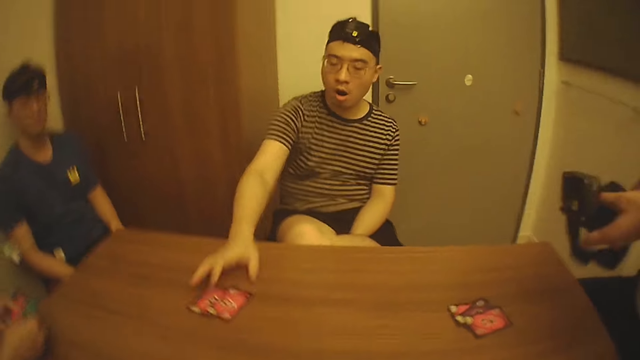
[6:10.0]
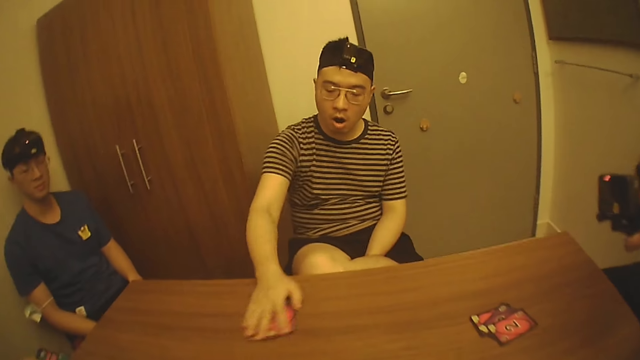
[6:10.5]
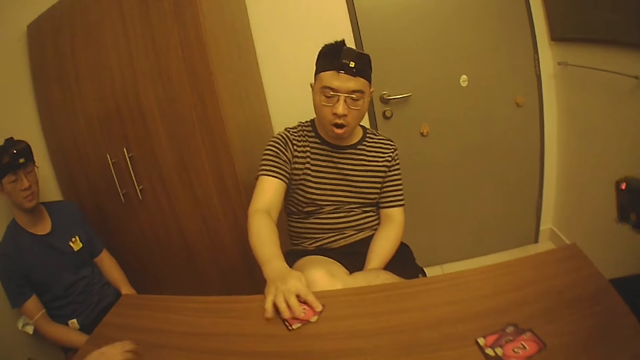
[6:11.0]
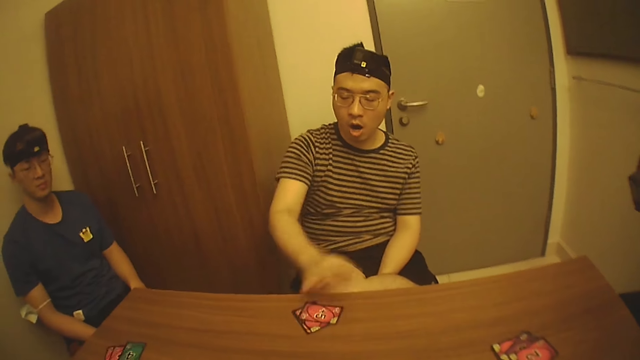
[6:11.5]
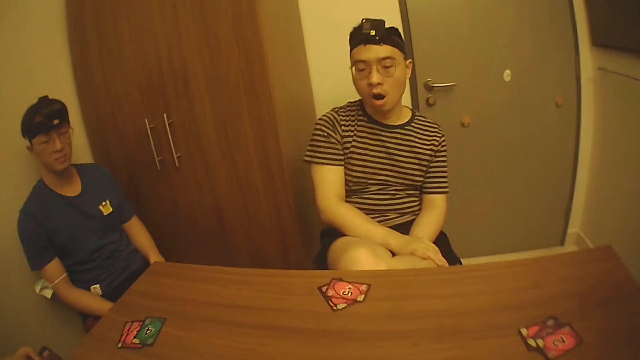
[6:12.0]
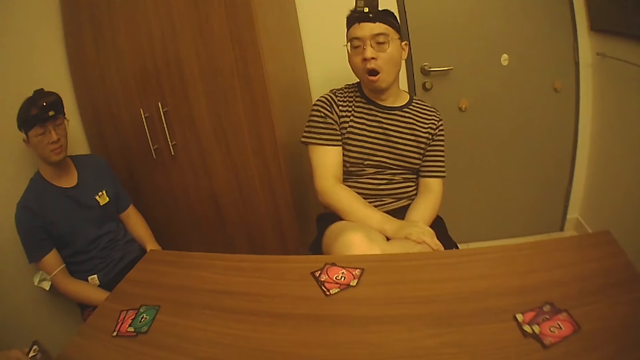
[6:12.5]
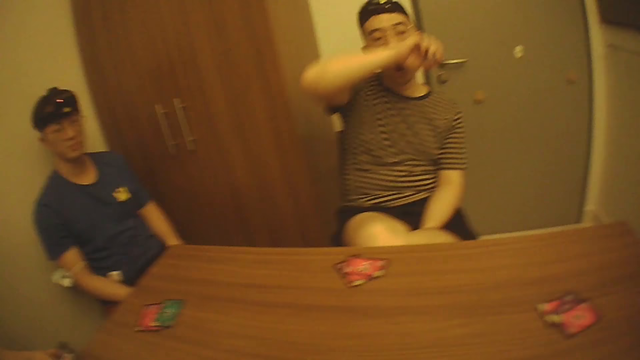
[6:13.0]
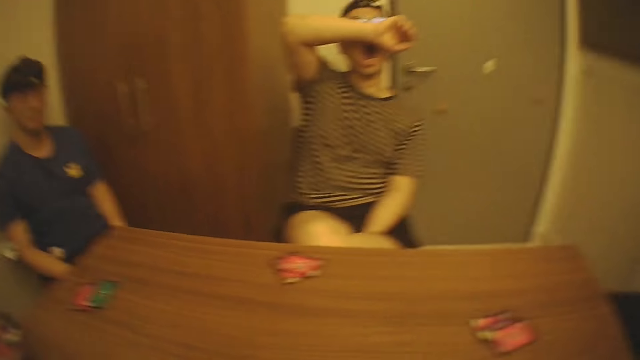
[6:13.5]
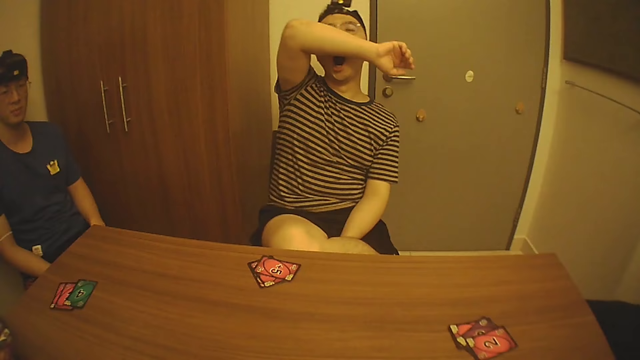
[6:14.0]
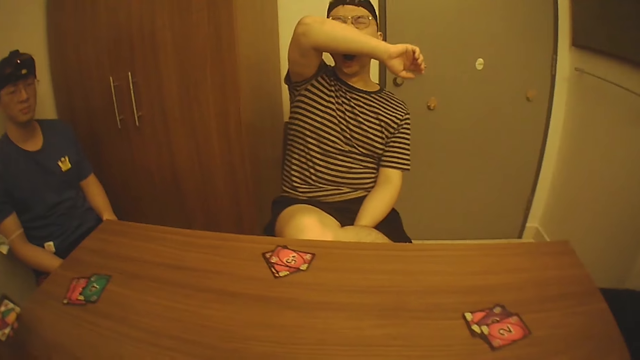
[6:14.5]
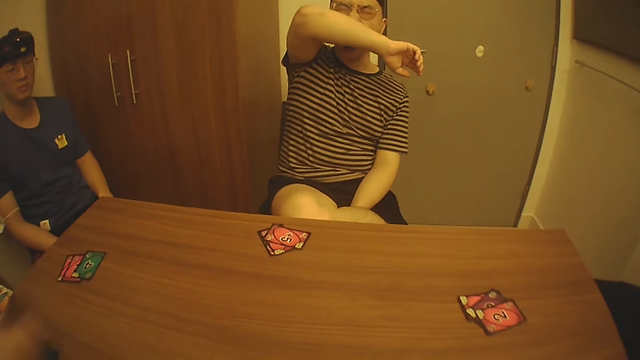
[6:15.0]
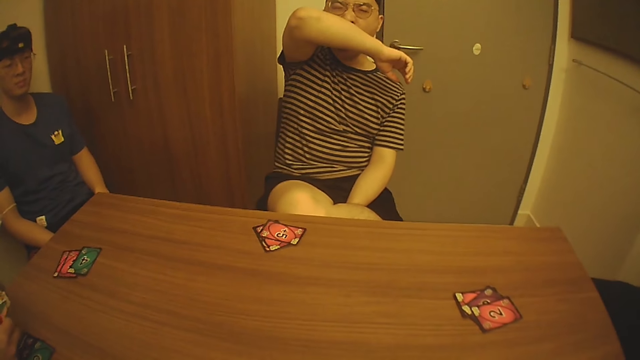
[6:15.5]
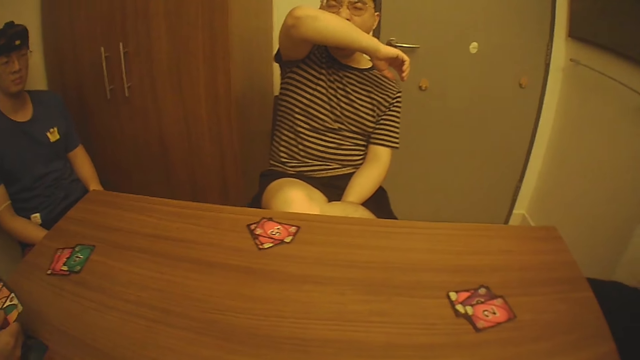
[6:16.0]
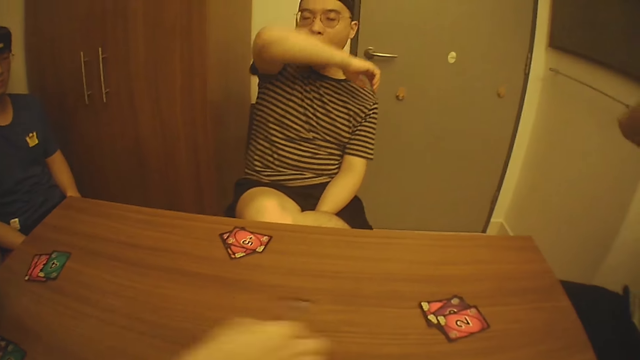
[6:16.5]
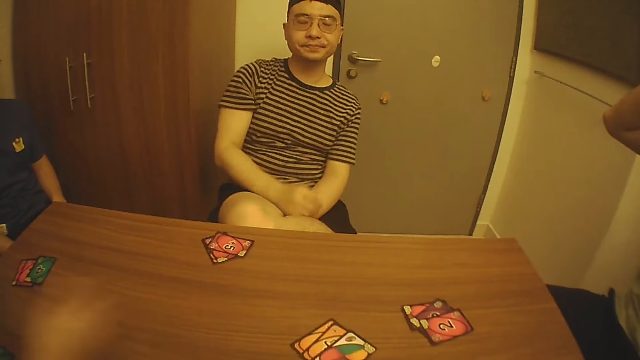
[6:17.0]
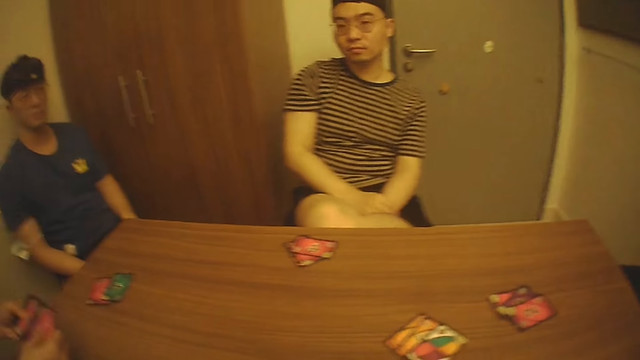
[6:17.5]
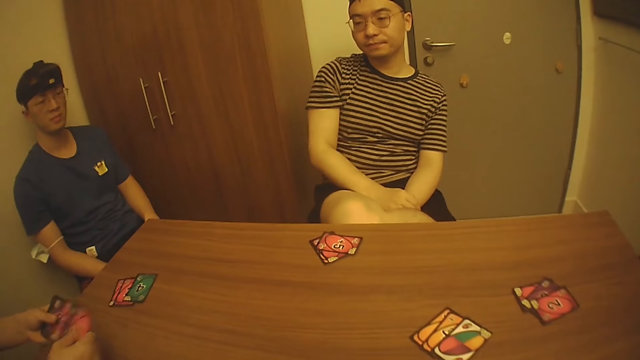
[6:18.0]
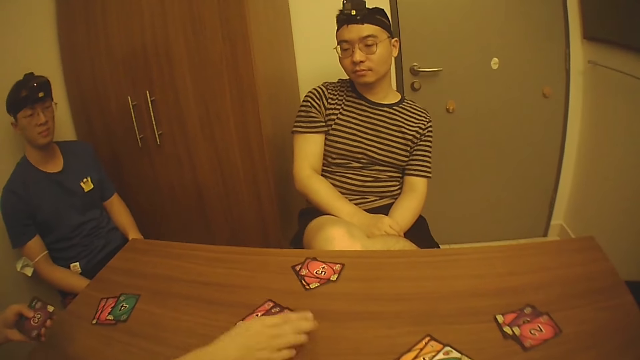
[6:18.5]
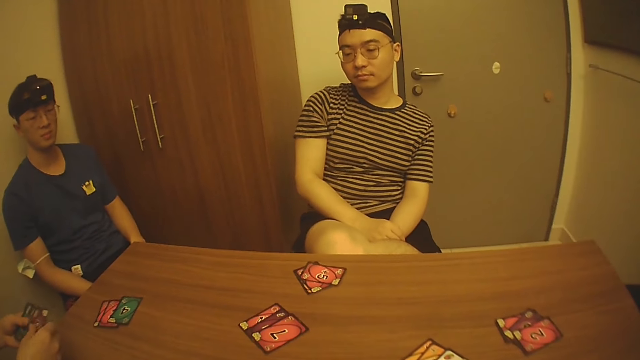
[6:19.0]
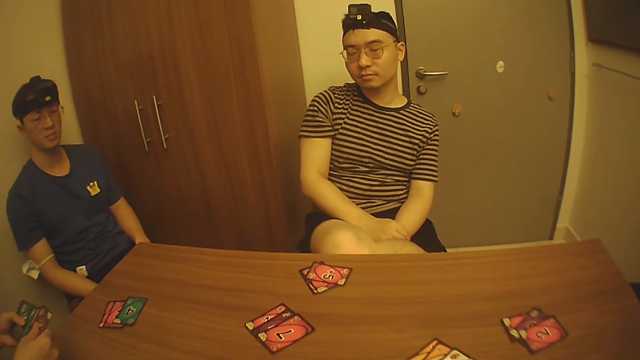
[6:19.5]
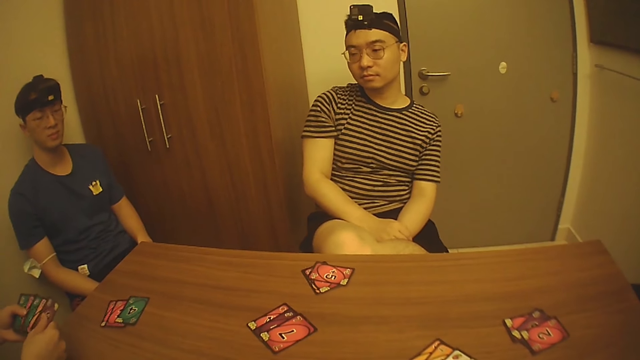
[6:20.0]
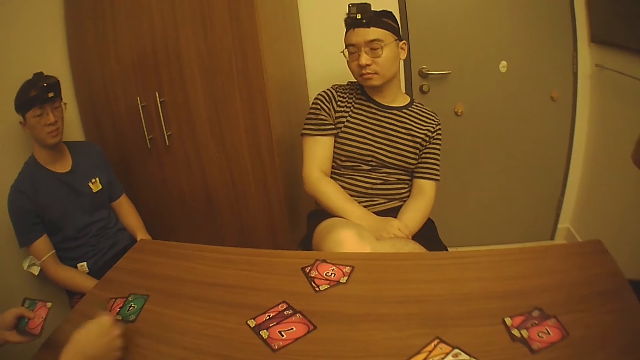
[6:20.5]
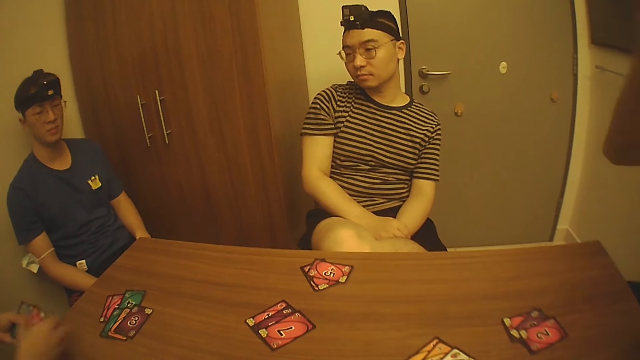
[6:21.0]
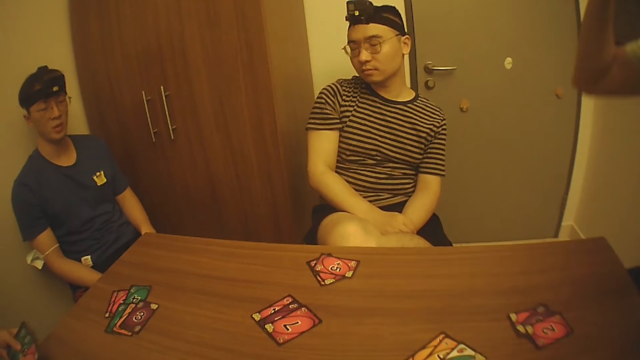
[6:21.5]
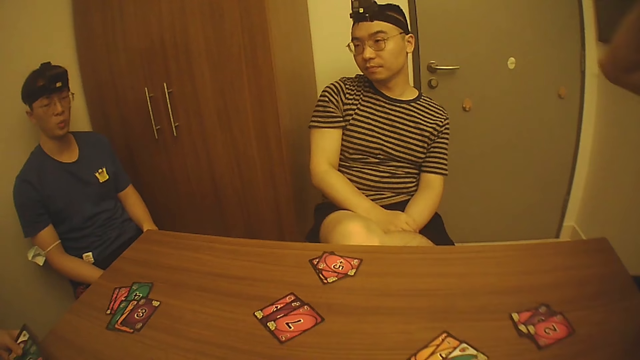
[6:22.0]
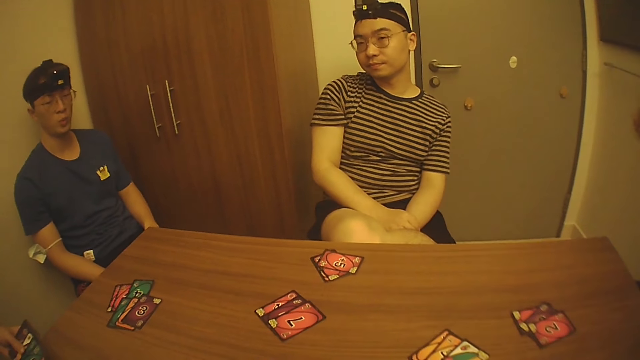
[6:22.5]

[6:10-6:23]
A man slides the game cards on the table with his right hand. A person takes the cards. The man places his right hand on his lap. The man yawns, lifts his right hand from his lap, and touches his face with his right hand. Another man shares the stack of game cards in his left hand with his right hand. The other man drops the game cards in his right hand on the table. The first man drops his right hand on his lap. The other man shares the stack of game cards in his left hand with his right hand. The other man drops the game cards in his right hand on the table. The other man shares the stack of game cards in his left hand with his right hand. The other man drops the game cards in his right hand on the table. The other man shares the stack of game cards in his left hand with his right hand.

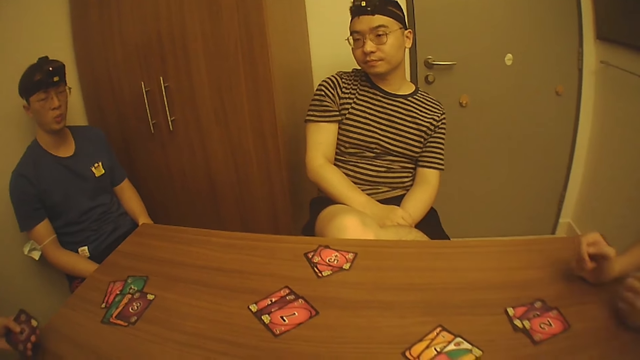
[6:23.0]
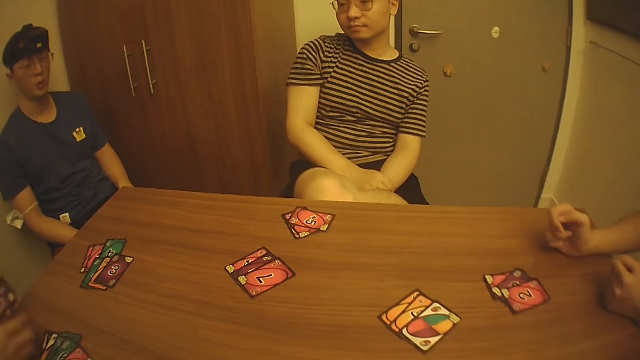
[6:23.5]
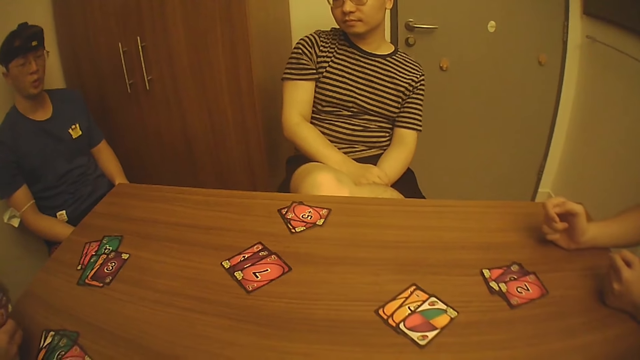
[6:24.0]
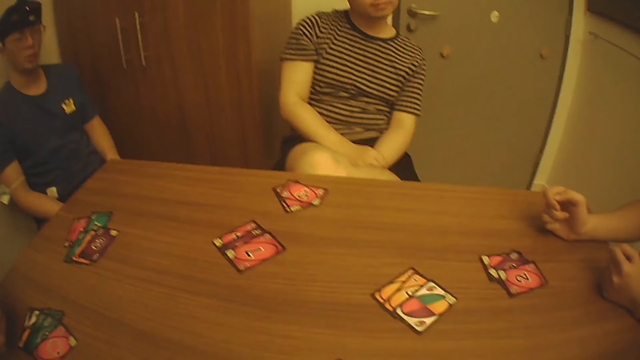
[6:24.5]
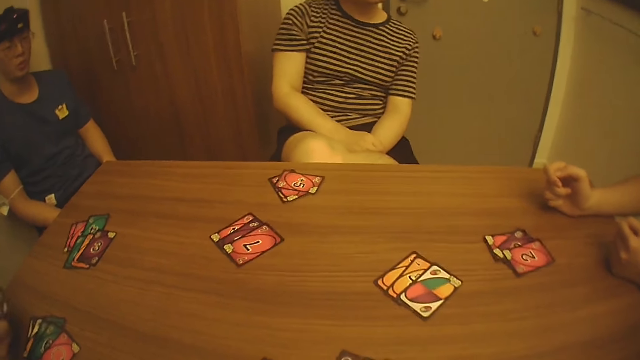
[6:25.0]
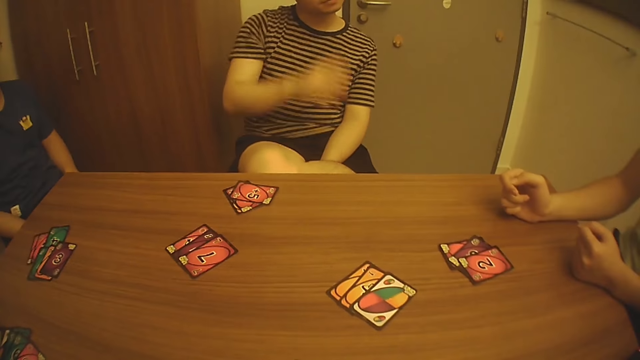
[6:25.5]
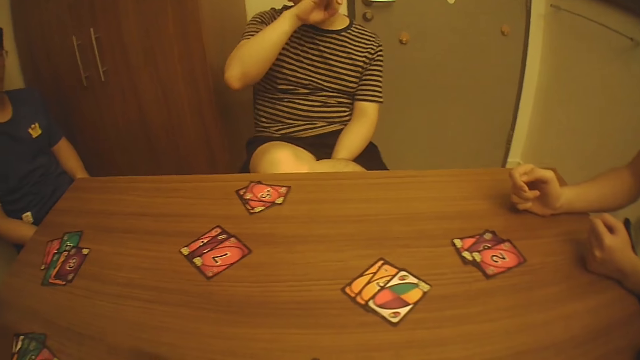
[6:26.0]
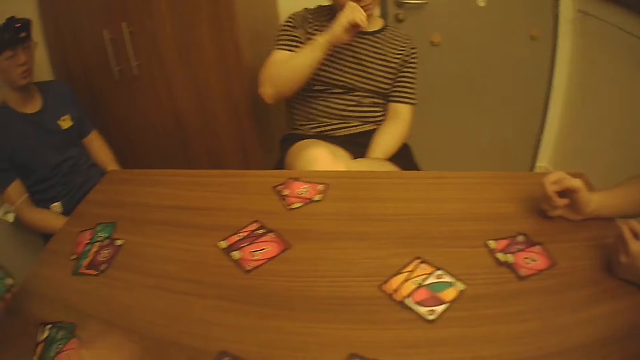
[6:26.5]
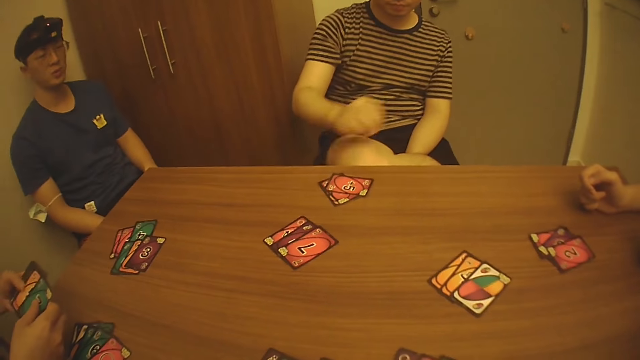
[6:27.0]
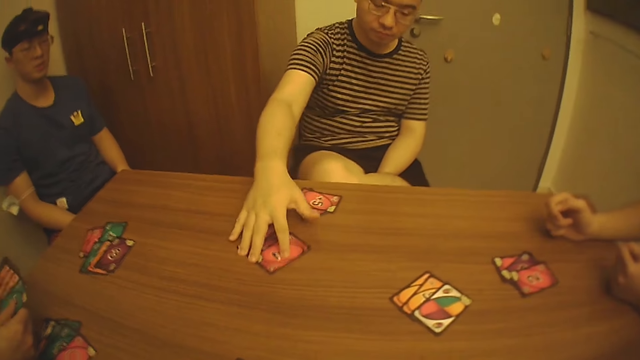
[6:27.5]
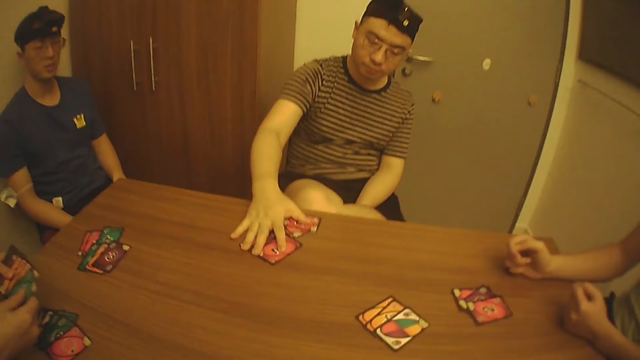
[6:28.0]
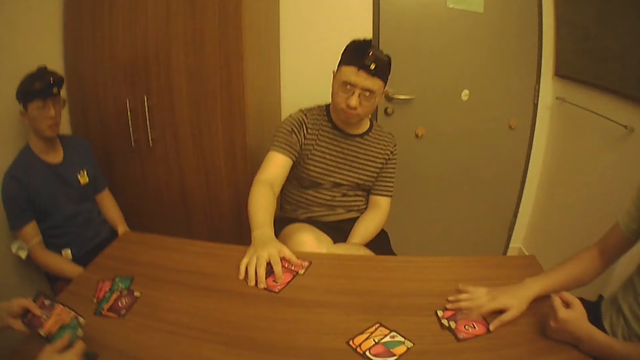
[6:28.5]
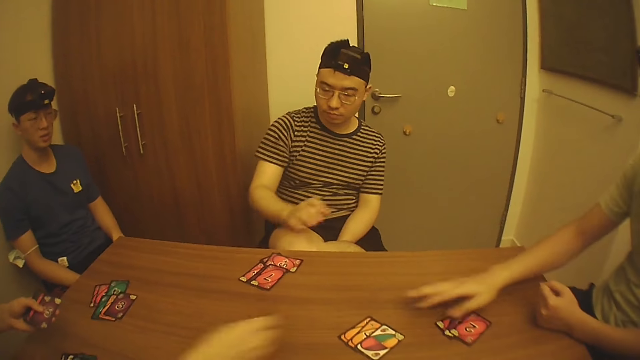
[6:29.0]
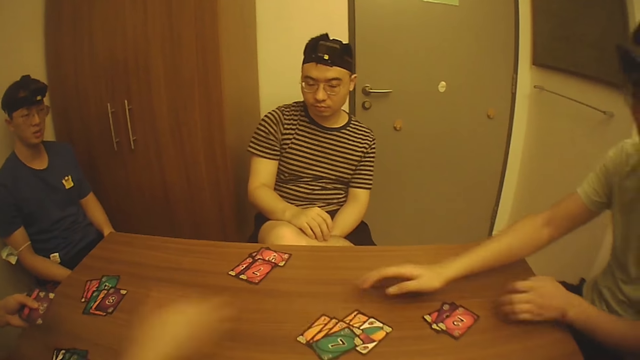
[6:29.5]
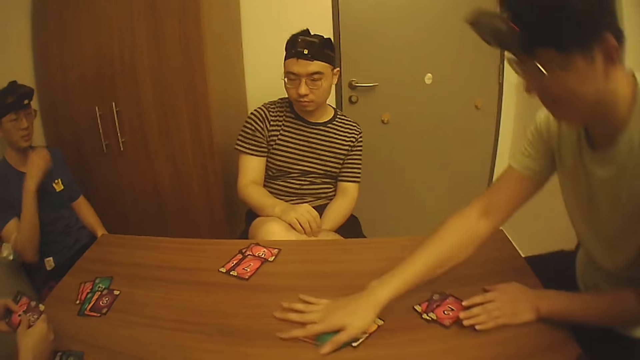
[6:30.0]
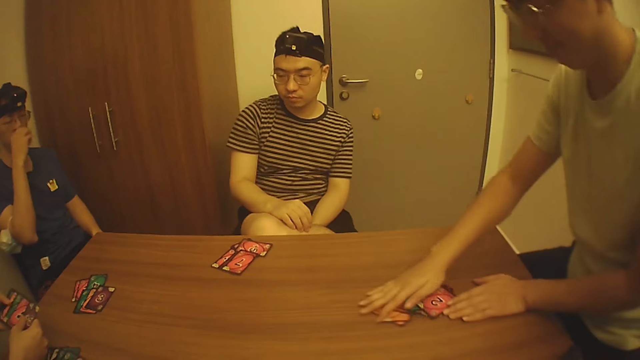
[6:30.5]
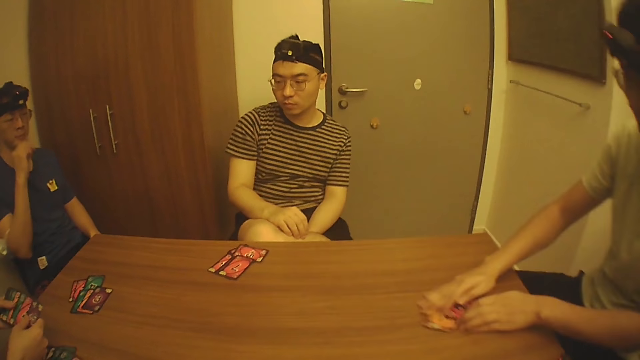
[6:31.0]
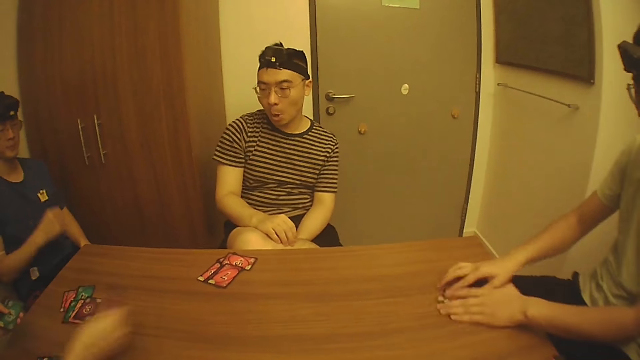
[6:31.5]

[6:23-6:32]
A man drops the game cards in his right hand on the table. The man shares the stack of game cards in his left hand with his right hand. Another man lifts his right hand from his lap and touches his face with his right hand. The first man drops the game cards in his right hand on the table. The first man shares the stack of game cards in his left hand with his right hand. The second man slides the game cards on the table with his right hand. A third man slides the game cards on the table with his right hand. The first man drops the game cards in his right hand on the table. The third man places his left hand on the game card on the table, stands from a seat, and slides the game card on the table with his right hand. A fourth man touches his face with his right hand. The first man shares the stack of game cards in his left hand with his right hand.
